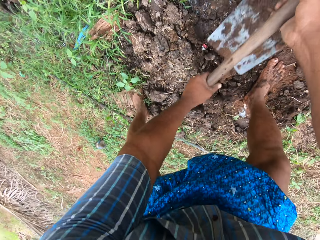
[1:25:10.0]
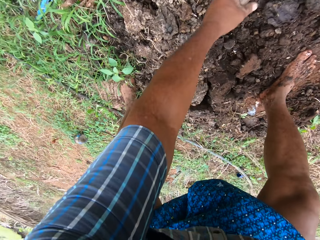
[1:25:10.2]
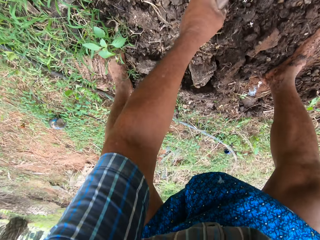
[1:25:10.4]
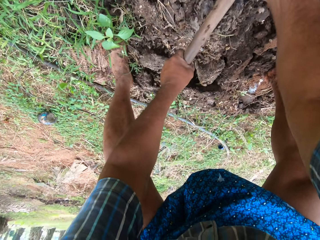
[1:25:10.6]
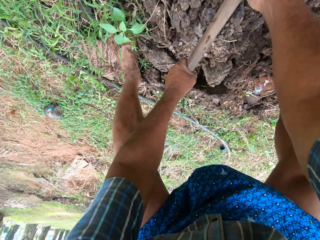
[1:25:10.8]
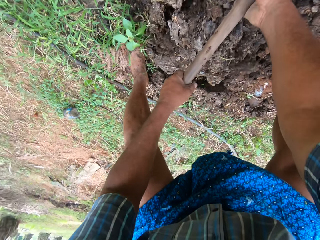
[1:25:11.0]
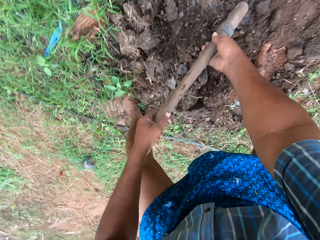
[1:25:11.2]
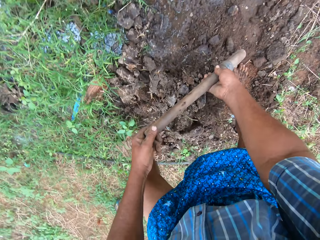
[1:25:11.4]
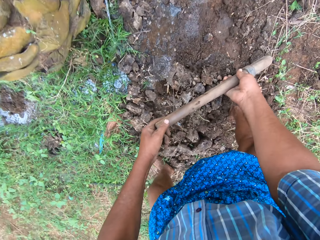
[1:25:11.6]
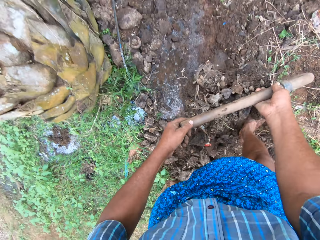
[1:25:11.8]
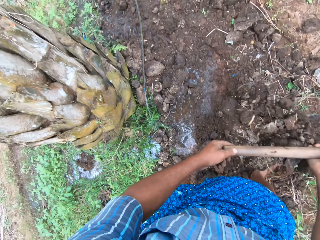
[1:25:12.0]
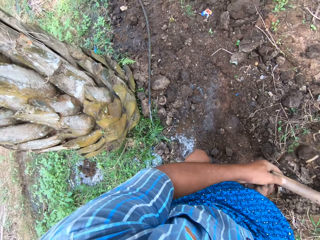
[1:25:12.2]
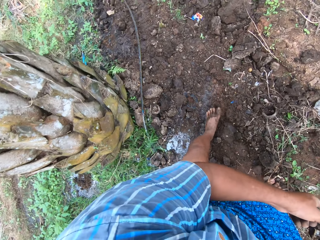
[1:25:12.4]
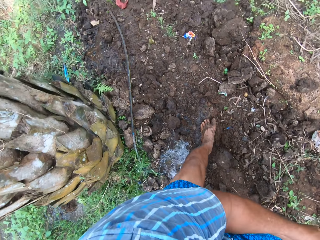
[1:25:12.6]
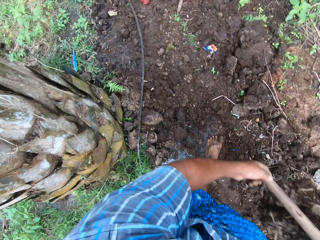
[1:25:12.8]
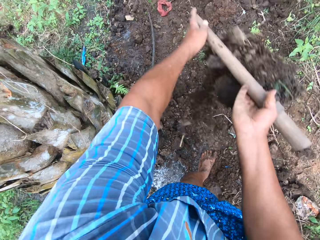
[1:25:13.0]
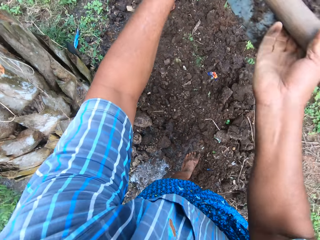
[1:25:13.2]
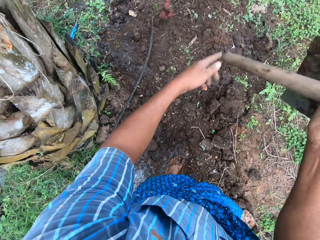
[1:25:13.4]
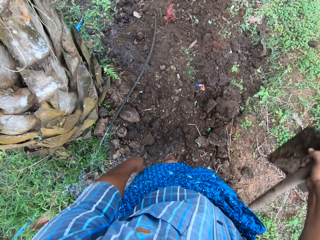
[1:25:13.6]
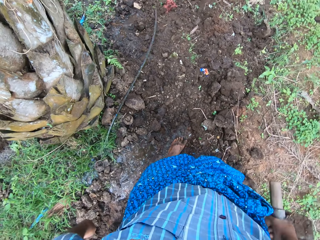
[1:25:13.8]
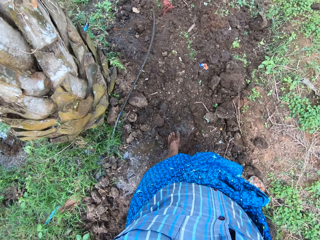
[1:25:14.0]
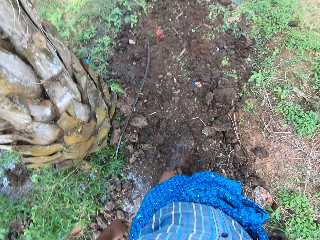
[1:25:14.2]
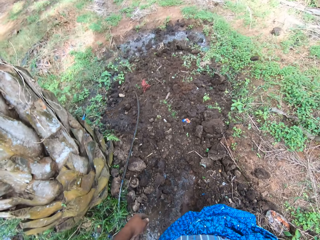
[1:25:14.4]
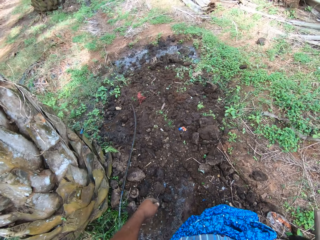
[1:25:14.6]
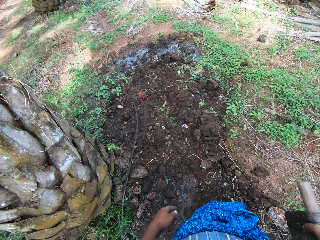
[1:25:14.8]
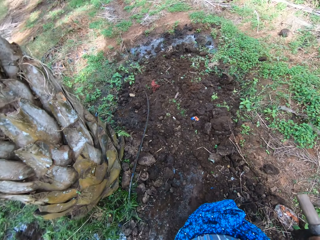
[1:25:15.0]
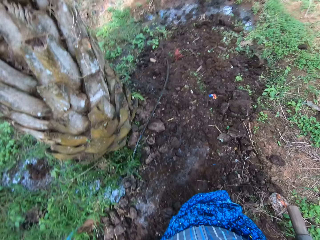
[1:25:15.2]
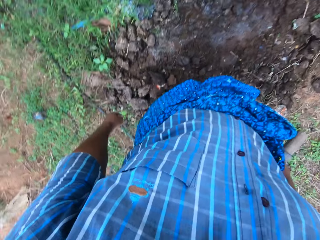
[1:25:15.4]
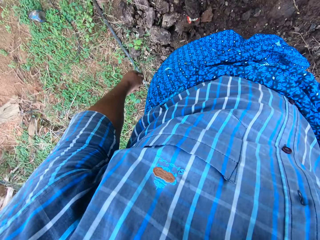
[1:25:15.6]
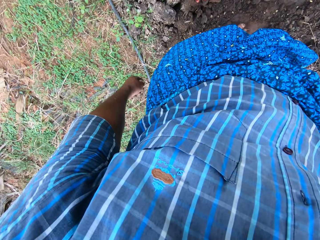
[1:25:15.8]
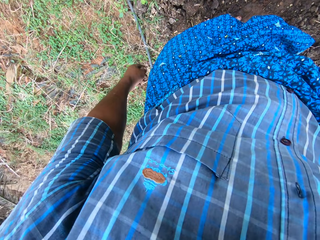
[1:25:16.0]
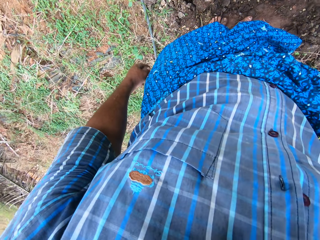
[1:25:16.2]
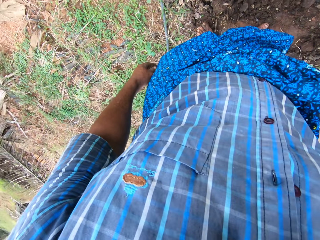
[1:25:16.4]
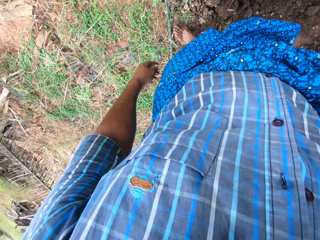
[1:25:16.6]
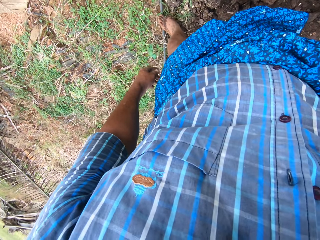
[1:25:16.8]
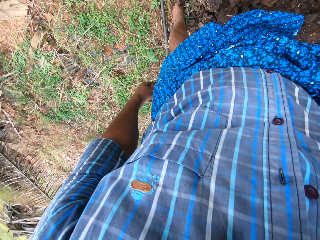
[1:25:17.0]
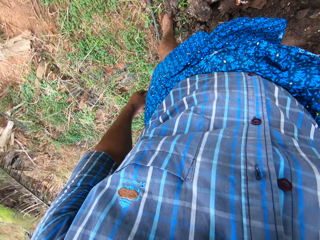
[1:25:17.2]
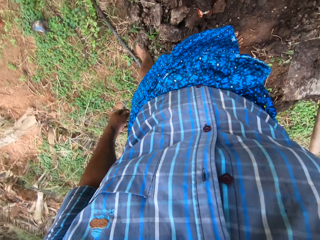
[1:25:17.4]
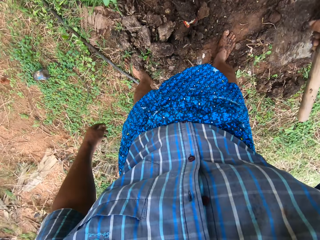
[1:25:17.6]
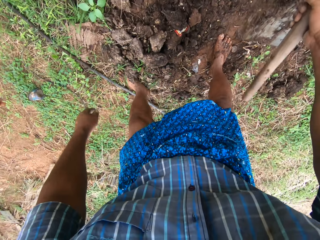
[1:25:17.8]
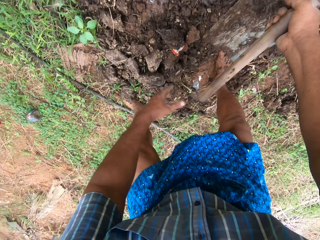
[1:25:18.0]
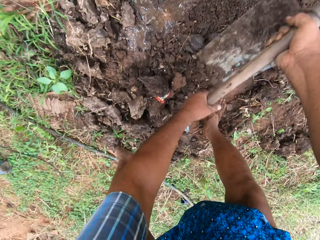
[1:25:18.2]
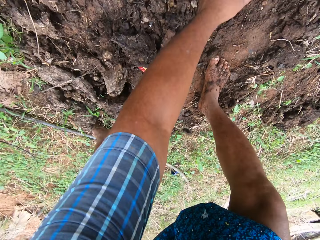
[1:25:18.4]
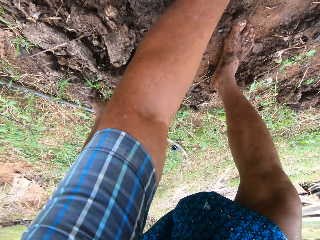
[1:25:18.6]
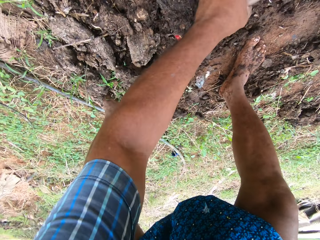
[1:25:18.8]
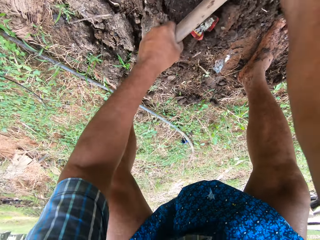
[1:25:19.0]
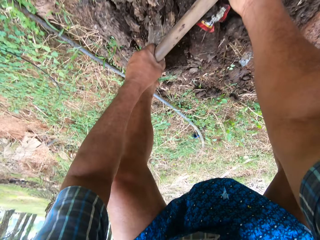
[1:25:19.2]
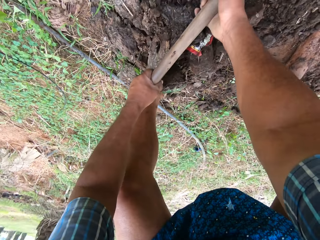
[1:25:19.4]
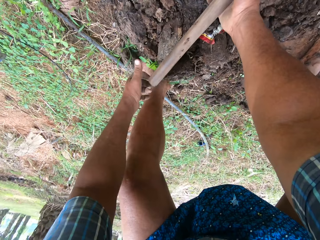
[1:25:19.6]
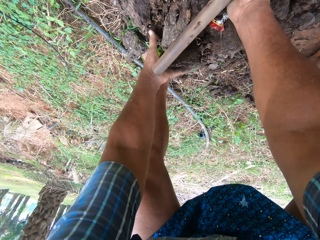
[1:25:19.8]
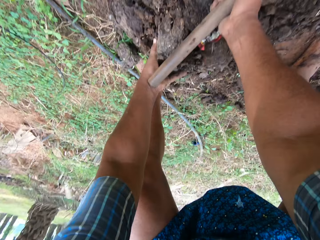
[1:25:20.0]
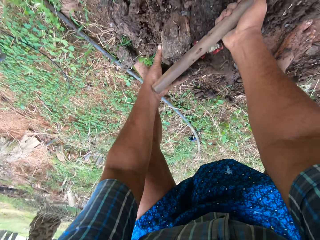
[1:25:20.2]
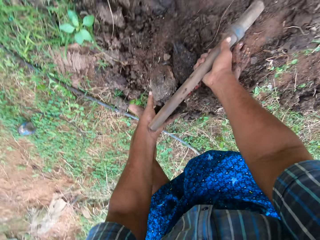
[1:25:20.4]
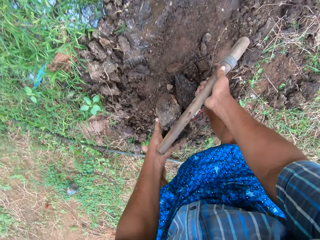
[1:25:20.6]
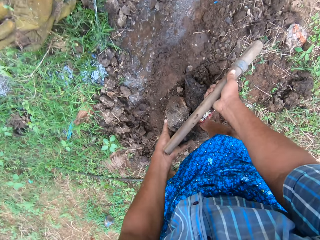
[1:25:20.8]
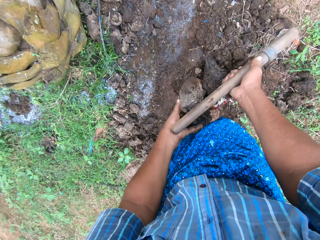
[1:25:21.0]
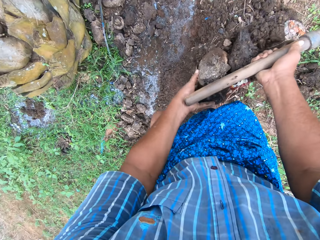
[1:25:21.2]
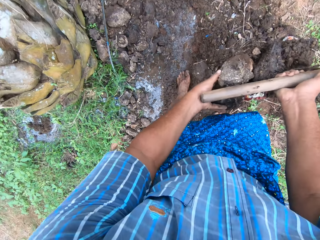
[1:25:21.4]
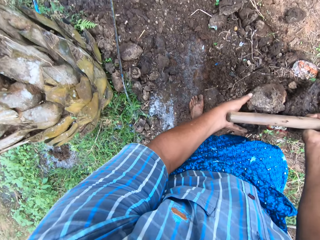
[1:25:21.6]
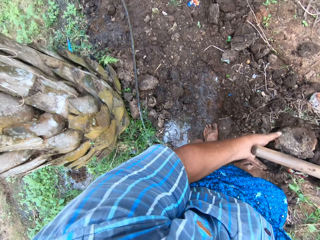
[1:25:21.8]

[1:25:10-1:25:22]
The camera wearer packs sand from the ground with the digging hoe. He throws the sand from the hoe in the field stream at the back of the tree. He looks at the sand at the back of the tree briefly. He looks around the farm. He turns to the pipe in front of the tree. He adjusts the pipe with his left leg. He holds the digging hoe with both hands. He packs sand from the ground with the digging hoe. He ploughs the ground.

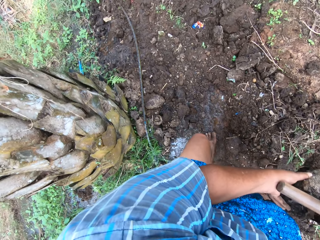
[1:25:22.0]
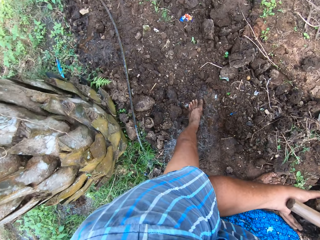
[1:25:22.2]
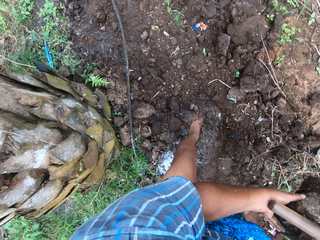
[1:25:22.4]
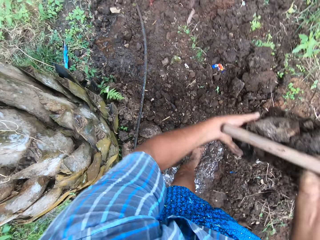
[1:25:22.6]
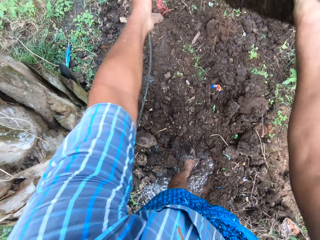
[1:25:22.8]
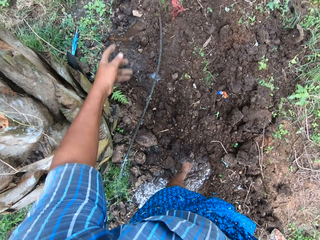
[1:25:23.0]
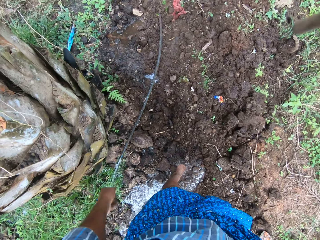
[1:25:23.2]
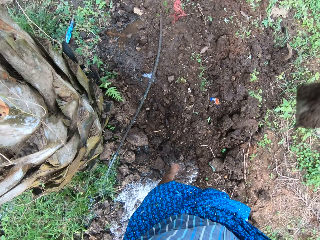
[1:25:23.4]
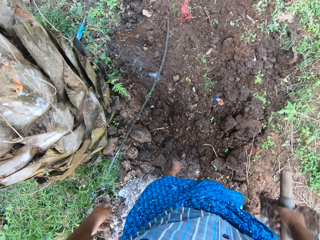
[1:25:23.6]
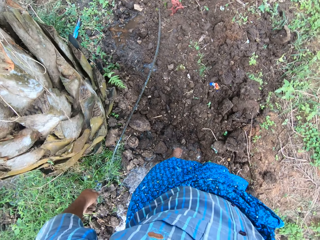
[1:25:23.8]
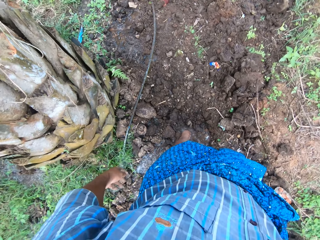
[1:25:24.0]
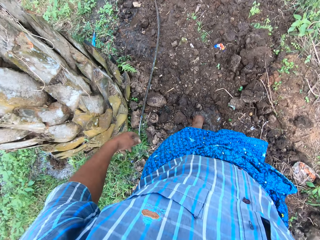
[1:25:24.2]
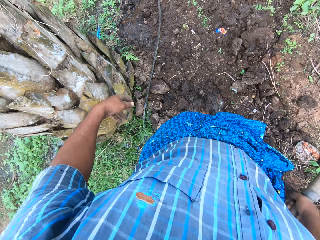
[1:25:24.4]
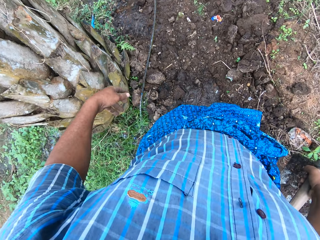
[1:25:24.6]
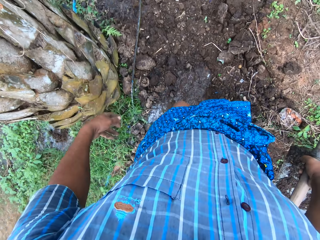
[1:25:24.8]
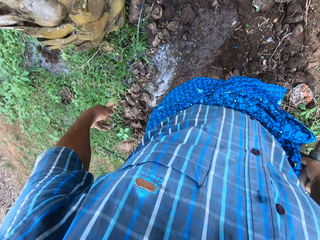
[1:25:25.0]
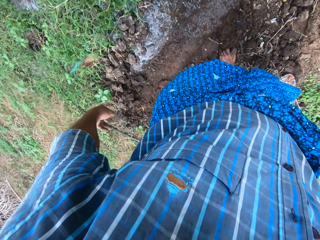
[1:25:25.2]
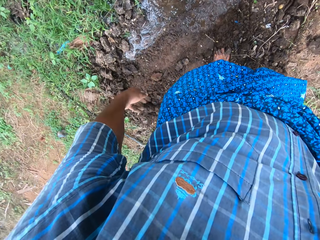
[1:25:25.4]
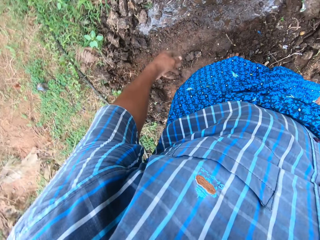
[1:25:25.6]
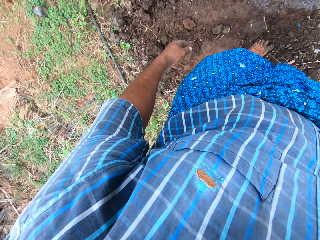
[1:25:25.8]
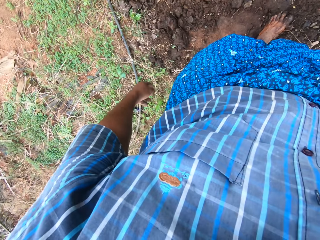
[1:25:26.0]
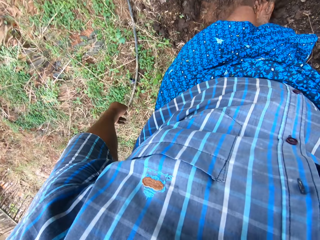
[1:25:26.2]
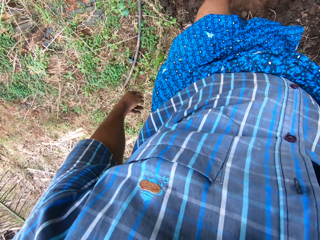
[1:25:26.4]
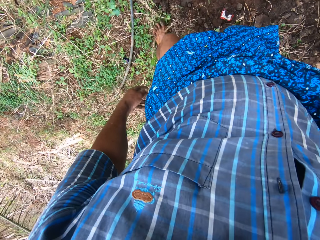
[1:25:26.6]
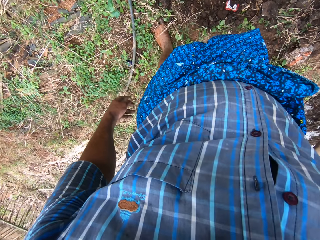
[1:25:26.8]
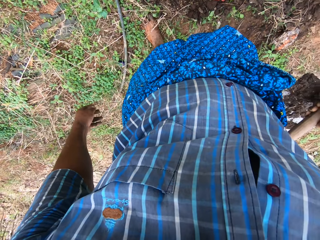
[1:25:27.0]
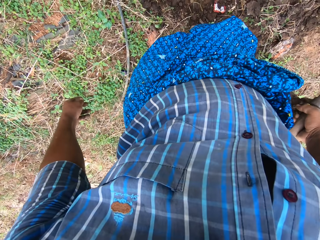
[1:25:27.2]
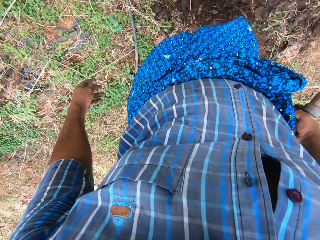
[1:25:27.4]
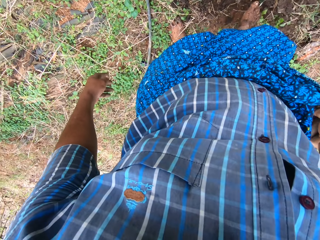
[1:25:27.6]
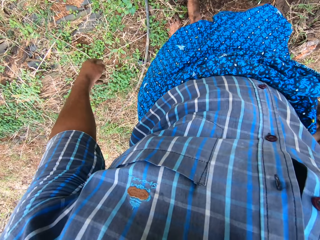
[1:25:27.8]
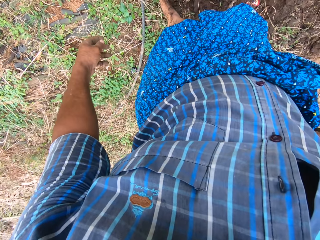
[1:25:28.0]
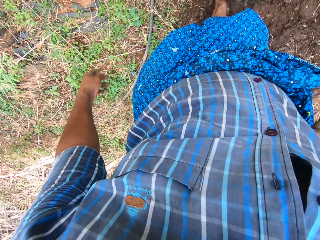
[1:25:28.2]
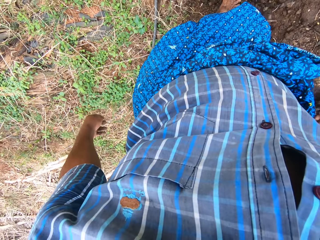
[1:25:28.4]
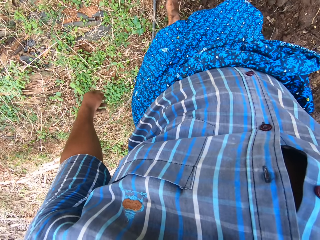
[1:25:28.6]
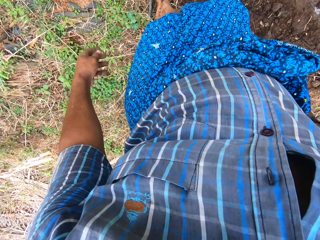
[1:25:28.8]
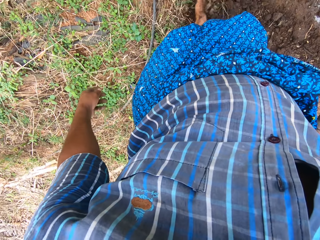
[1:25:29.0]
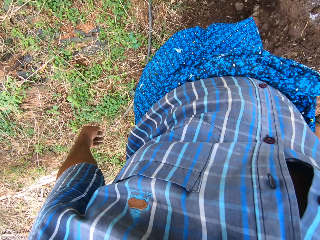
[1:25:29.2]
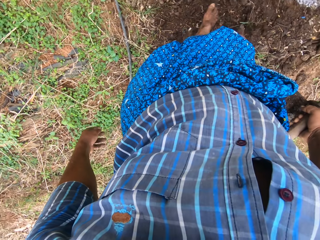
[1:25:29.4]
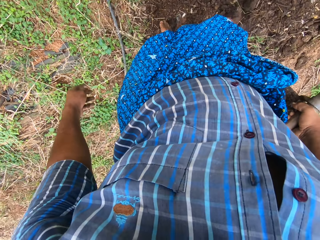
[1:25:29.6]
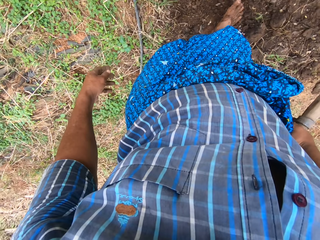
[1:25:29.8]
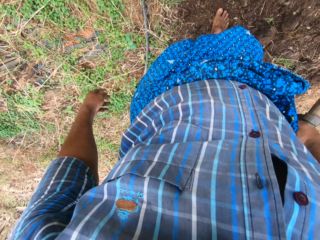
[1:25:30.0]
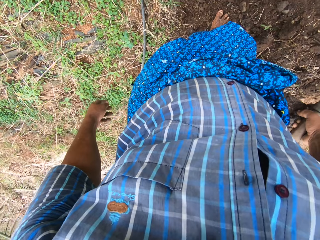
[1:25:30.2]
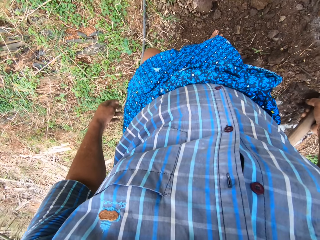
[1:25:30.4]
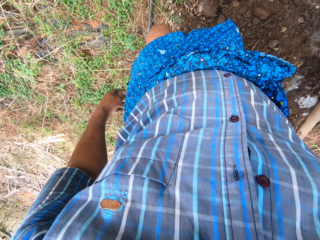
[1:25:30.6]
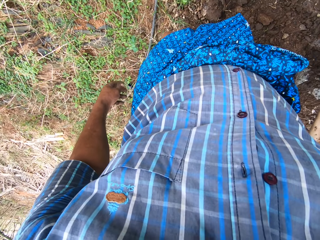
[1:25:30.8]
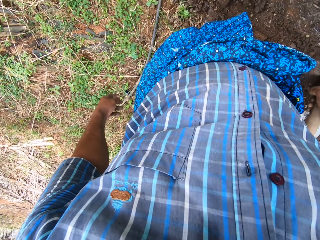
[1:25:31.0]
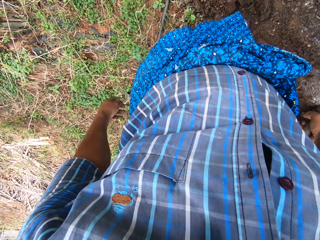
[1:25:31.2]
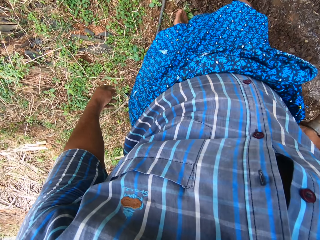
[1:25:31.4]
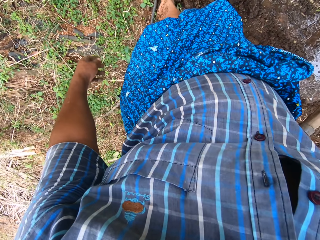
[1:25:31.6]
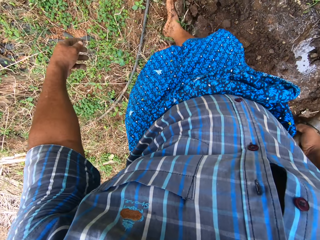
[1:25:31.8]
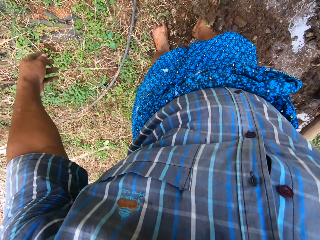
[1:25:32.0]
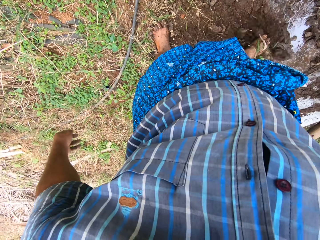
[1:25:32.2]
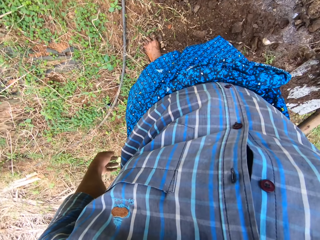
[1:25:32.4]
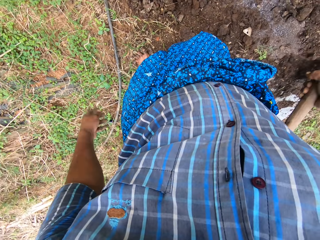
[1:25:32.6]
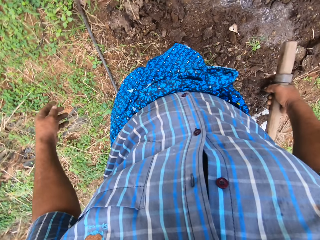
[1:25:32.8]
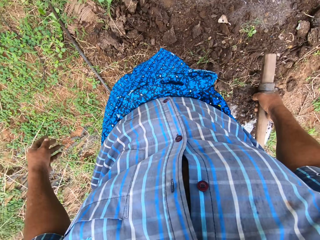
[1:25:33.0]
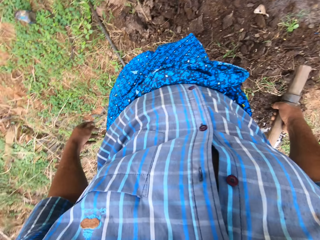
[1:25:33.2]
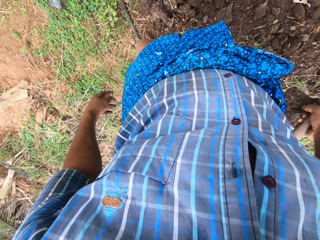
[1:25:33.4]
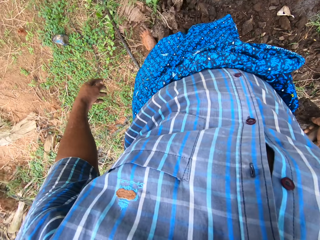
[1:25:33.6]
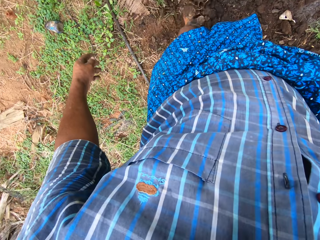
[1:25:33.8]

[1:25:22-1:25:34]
The camera wearer throws the sand from the hoe in the field stream at the back of the tree. He looks around the field work area. He moves some steps. He pushes the sand in front of the tree with his legs. He spreads soil on the ground with his right leg. He spreads the soil with his right leg. He makes a step with his left leg. He spreads the soil with his right leg.
